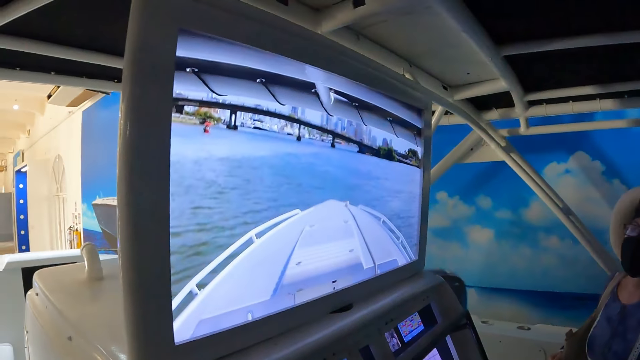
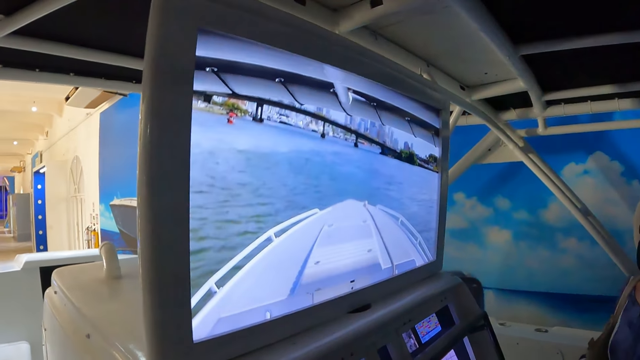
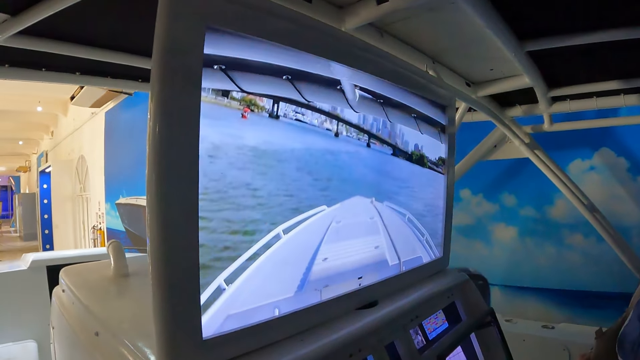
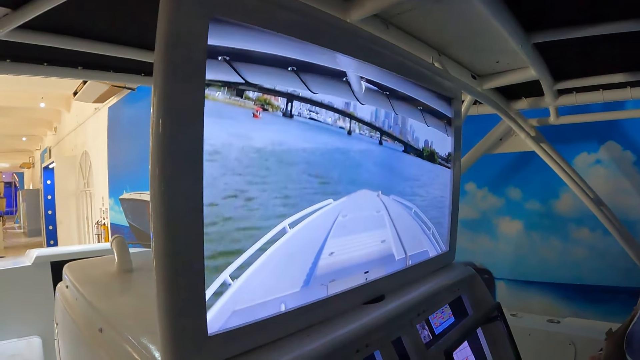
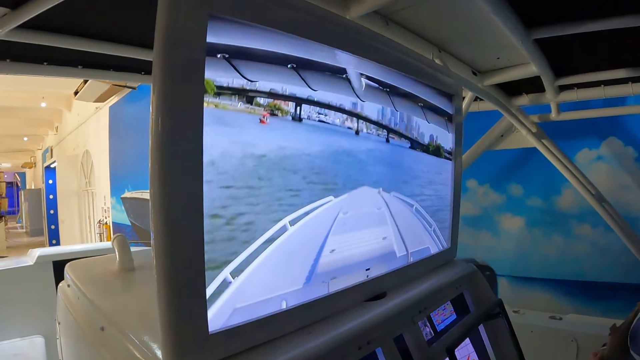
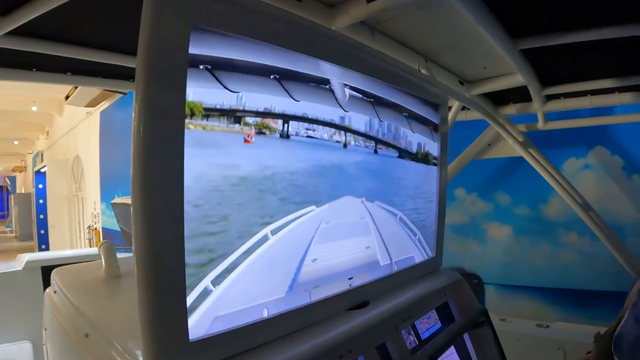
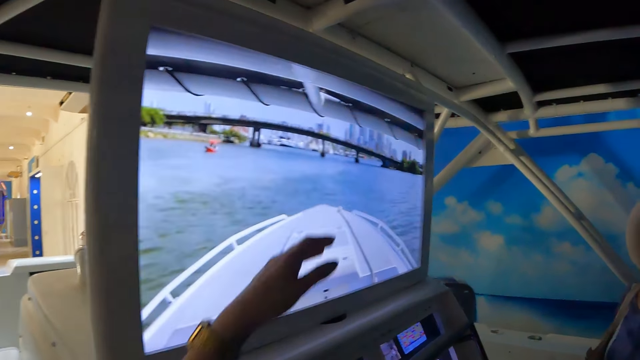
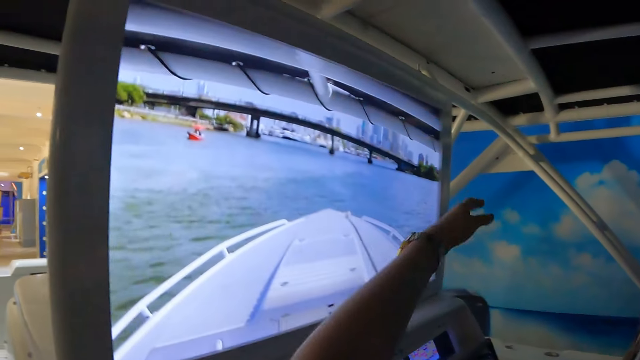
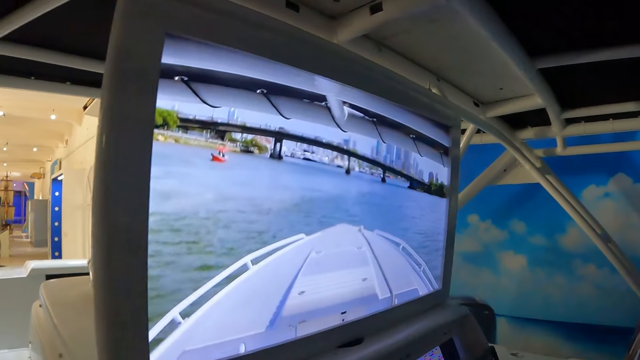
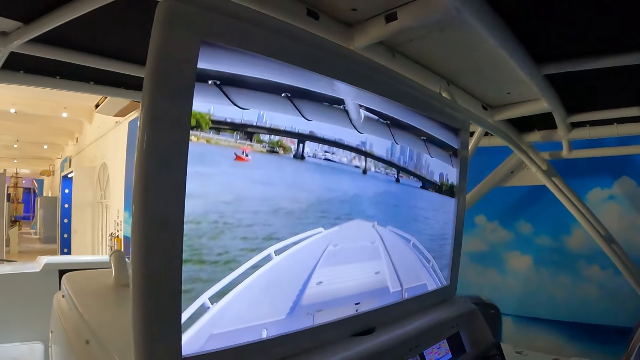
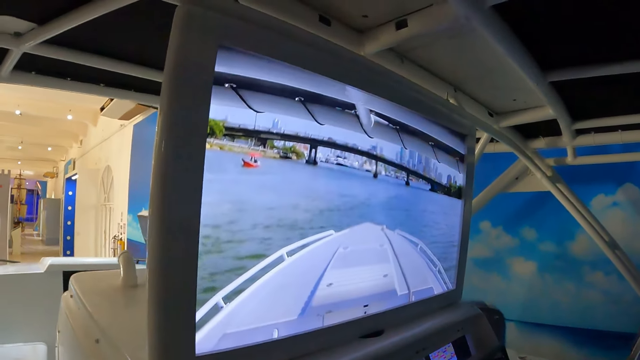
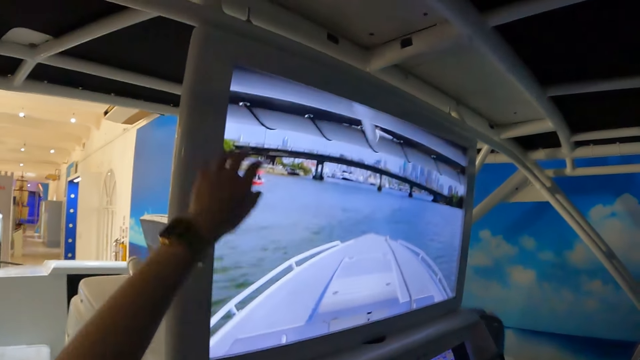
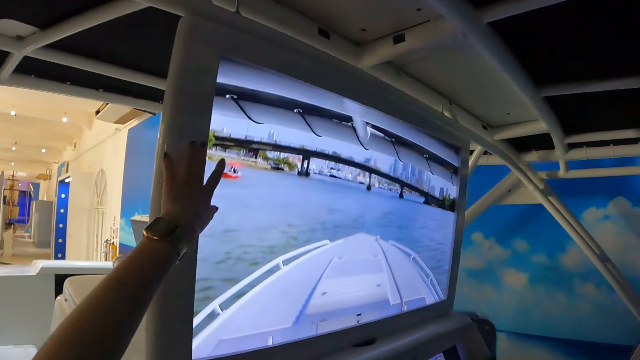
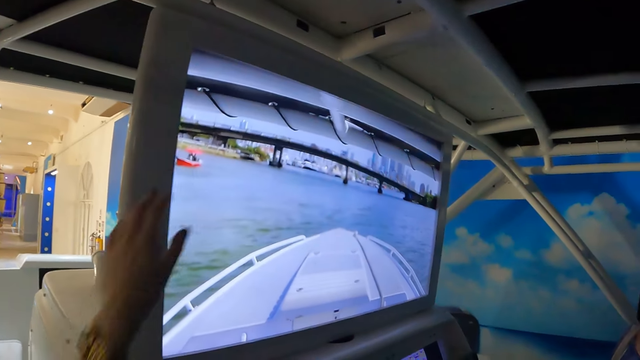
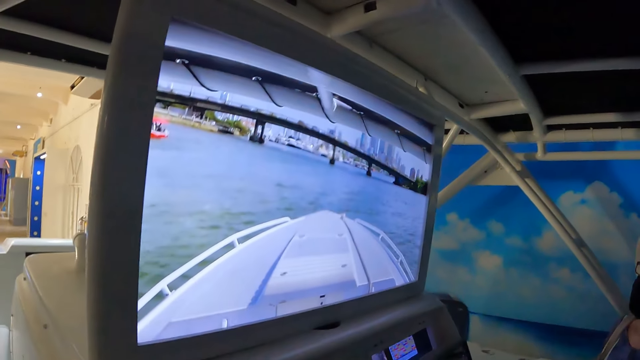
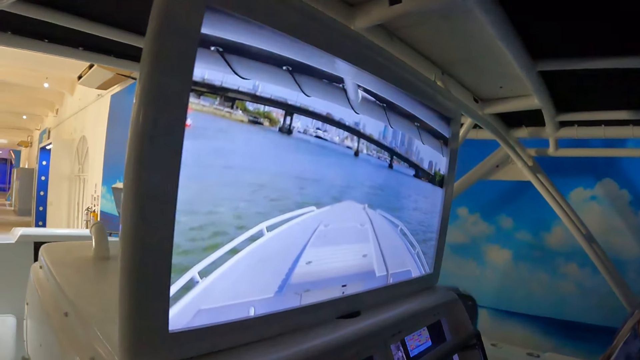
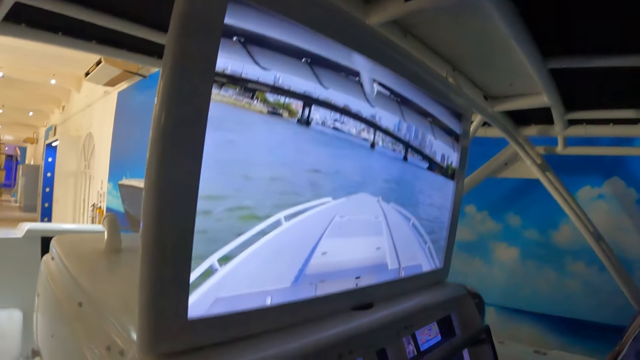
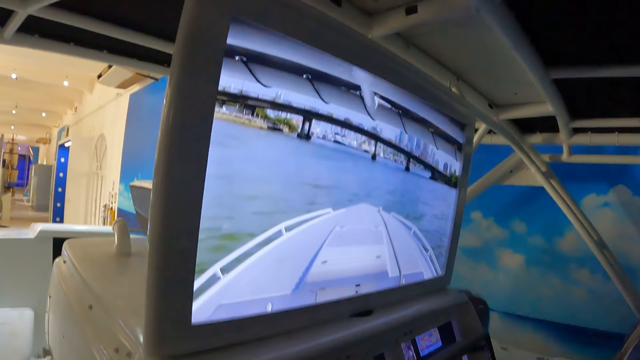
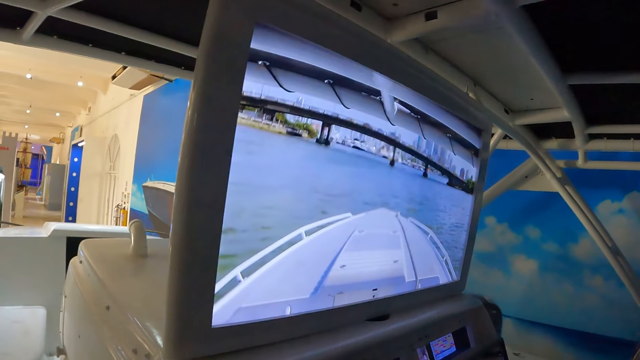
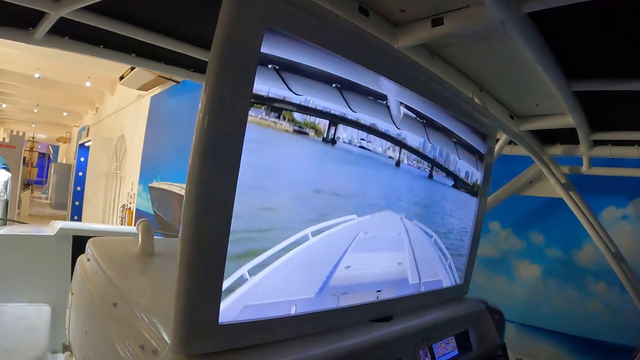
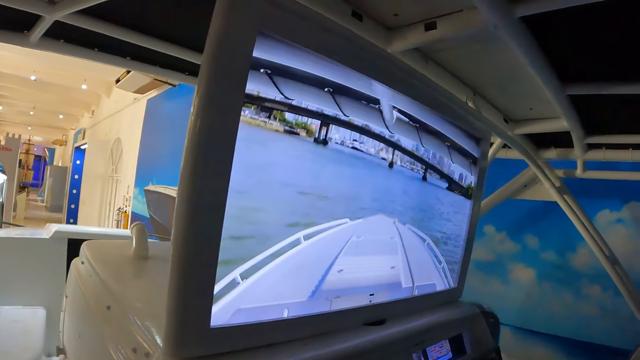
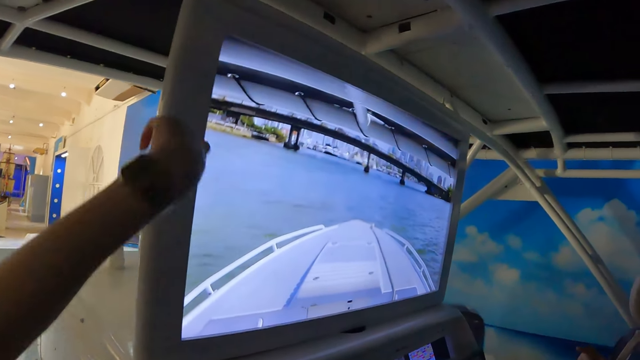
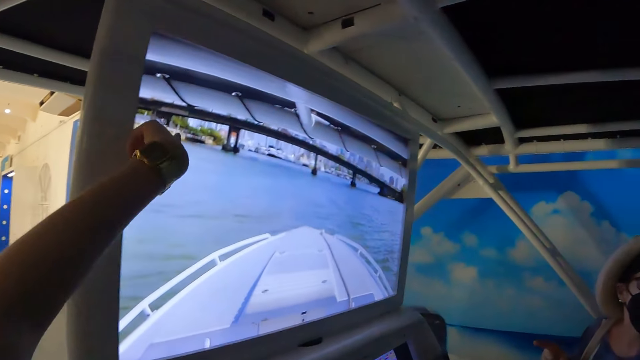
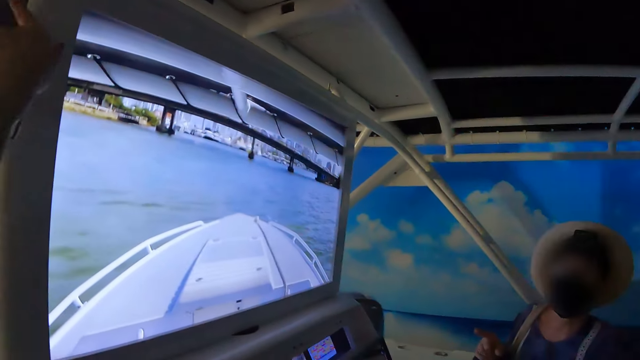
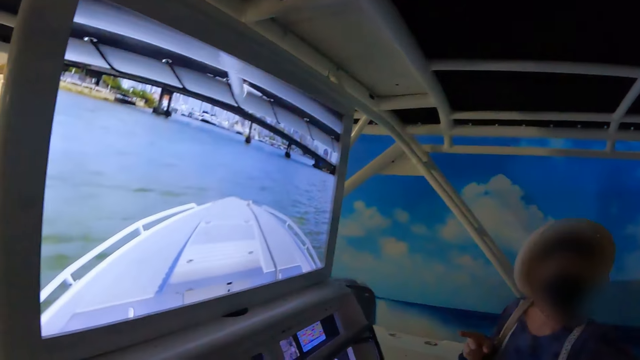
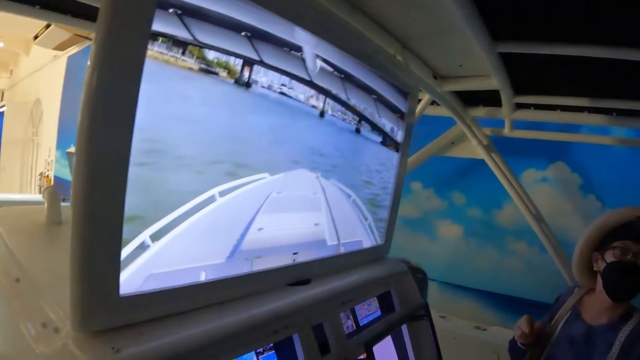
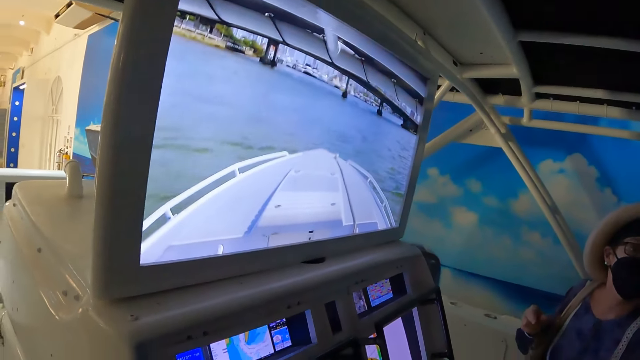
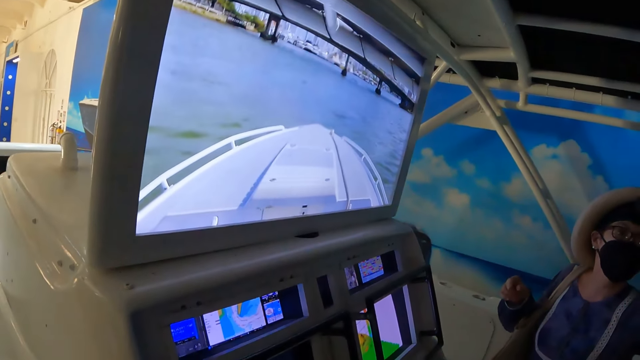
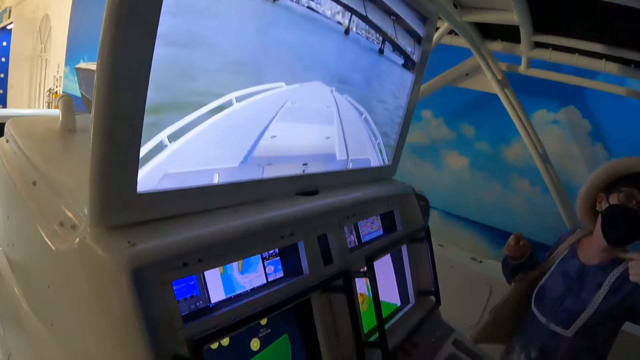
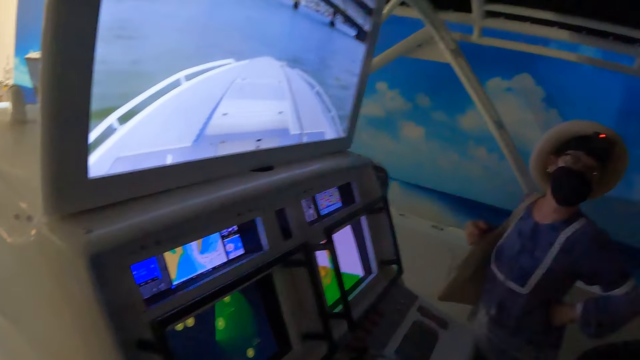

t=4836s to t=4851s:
The camera wearer talks to a man. They use gestures, look around and move a hand. They sail the ship on water. They look around. They use gestures. A woman uses gestures. The camera wearer looks around.

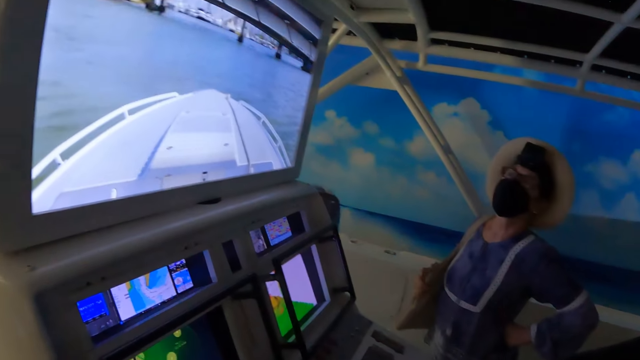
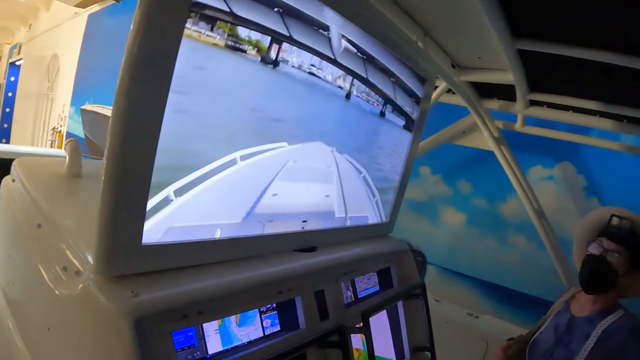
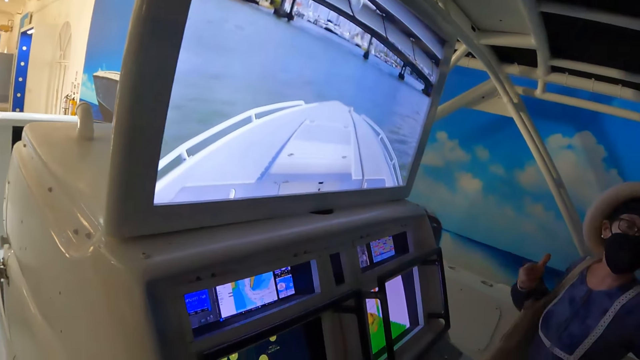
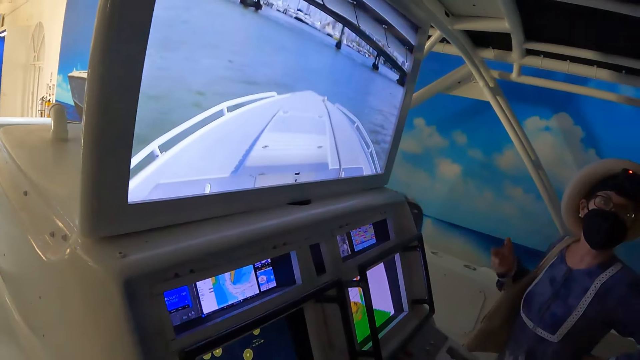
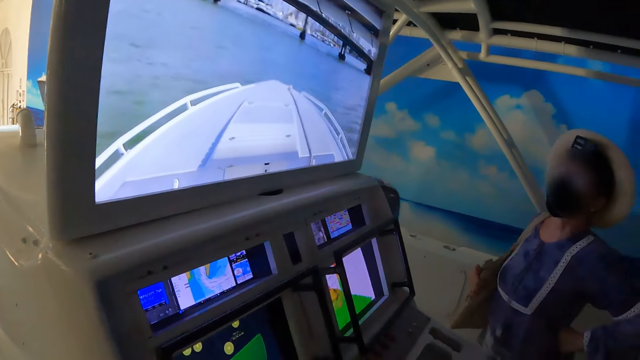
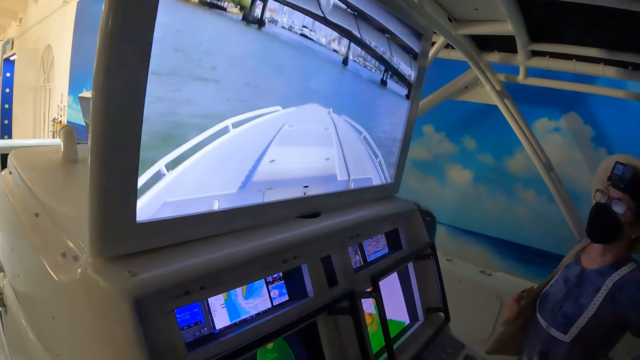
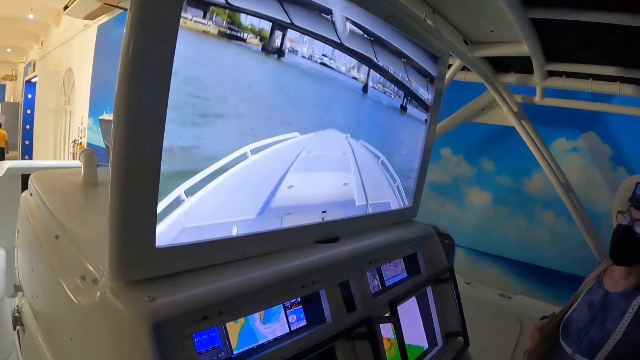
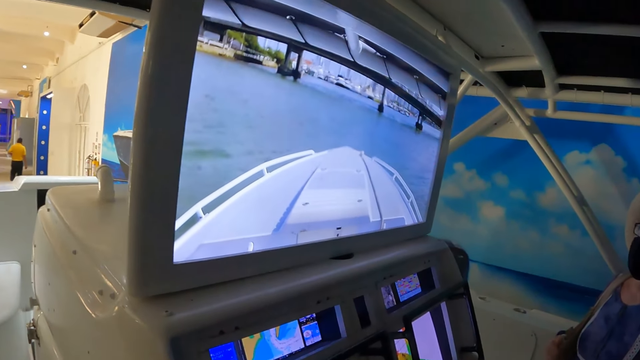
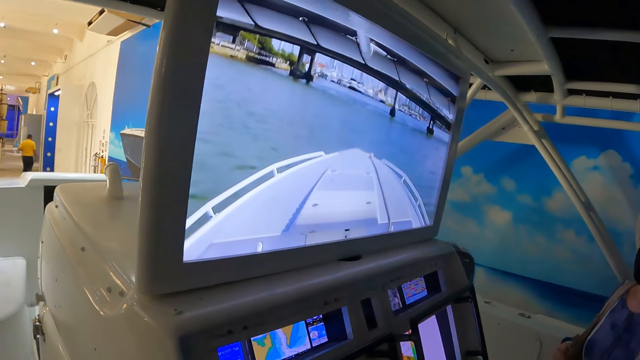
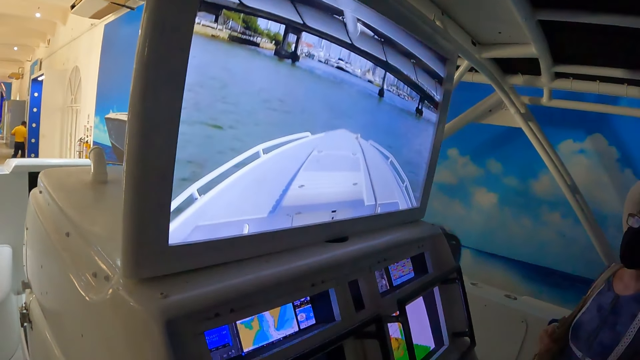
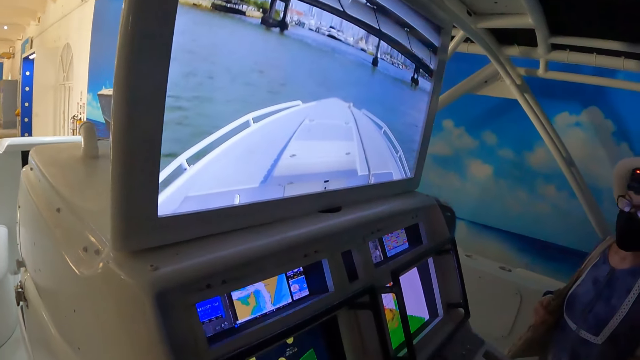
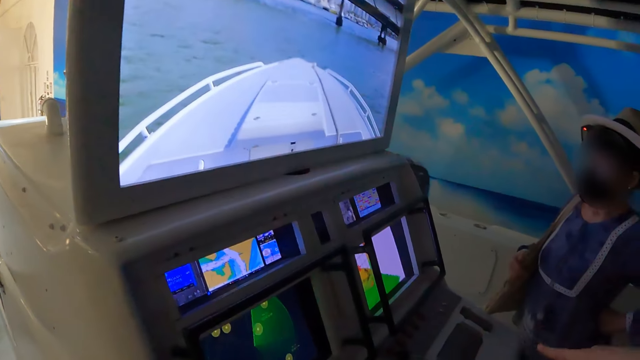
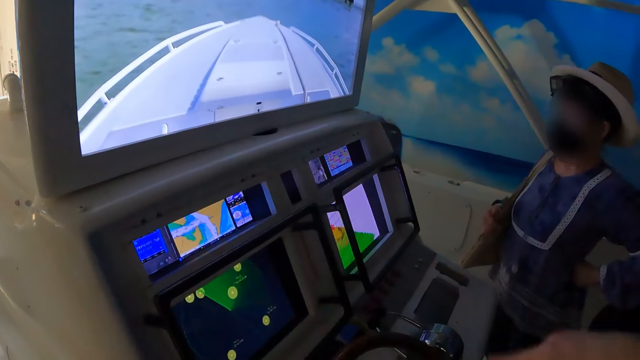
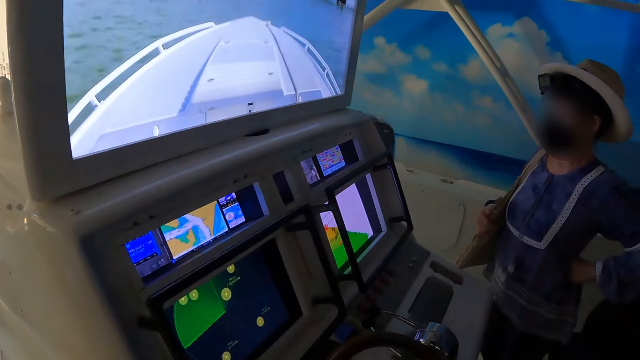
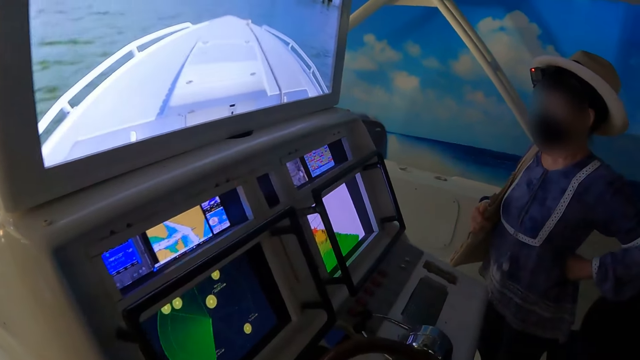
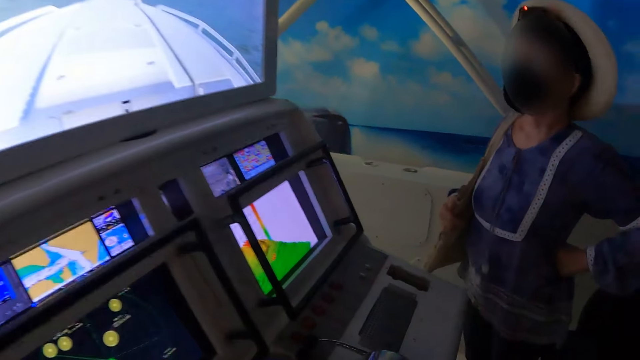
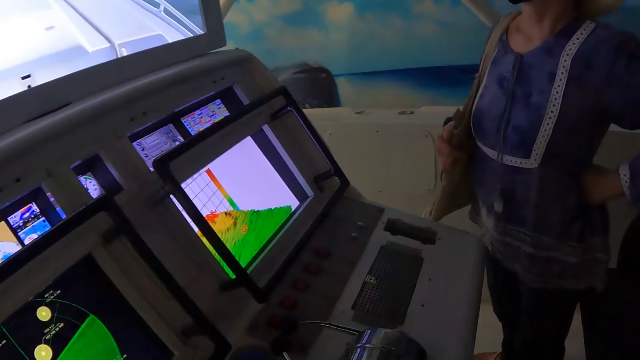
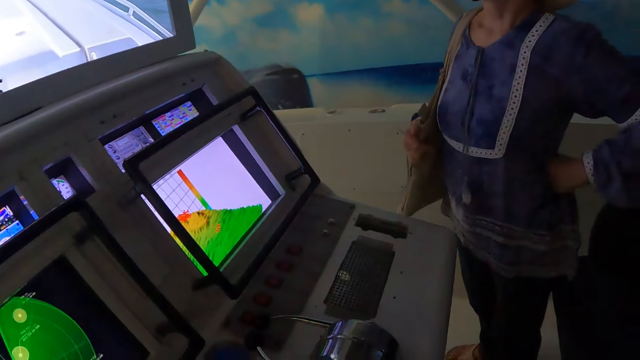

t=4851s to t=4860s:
A woman uses gestures. The camera wearer talks to a man. The man uses gestures.
